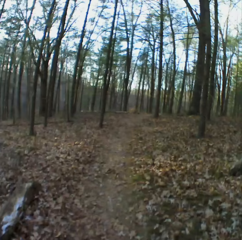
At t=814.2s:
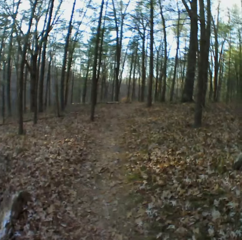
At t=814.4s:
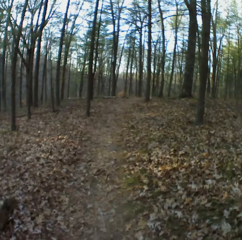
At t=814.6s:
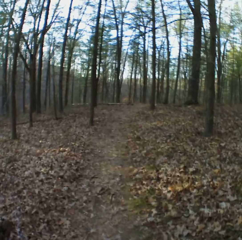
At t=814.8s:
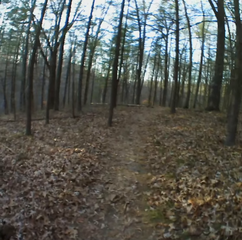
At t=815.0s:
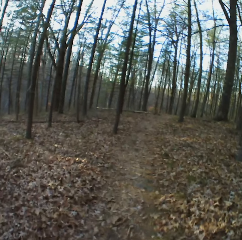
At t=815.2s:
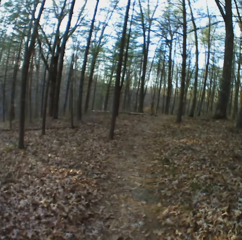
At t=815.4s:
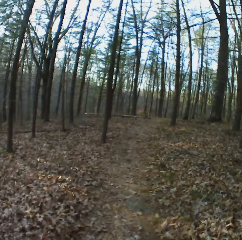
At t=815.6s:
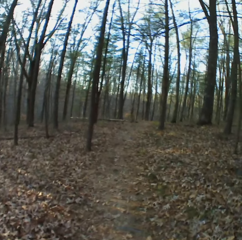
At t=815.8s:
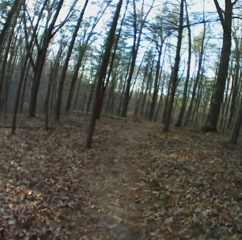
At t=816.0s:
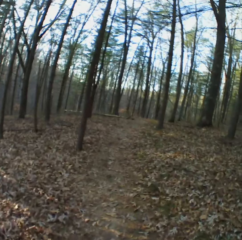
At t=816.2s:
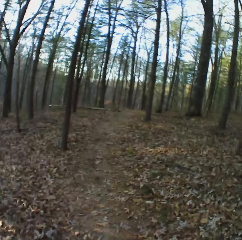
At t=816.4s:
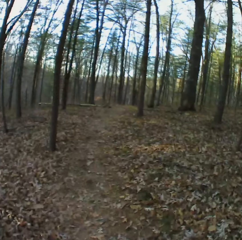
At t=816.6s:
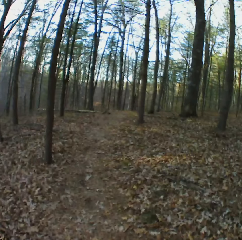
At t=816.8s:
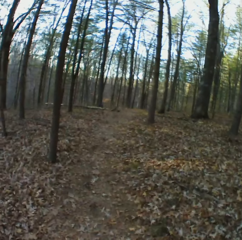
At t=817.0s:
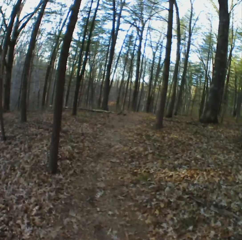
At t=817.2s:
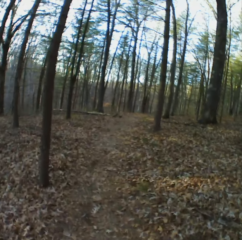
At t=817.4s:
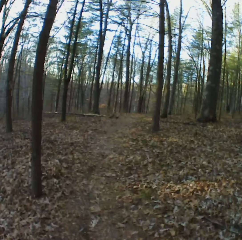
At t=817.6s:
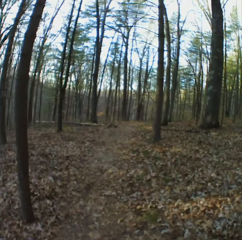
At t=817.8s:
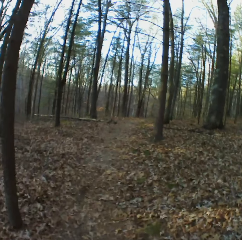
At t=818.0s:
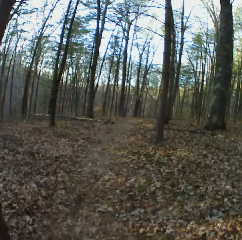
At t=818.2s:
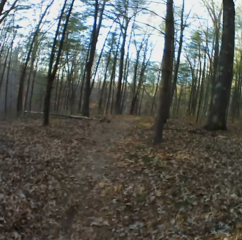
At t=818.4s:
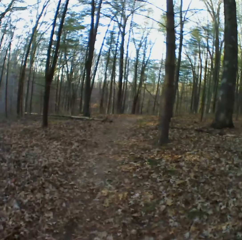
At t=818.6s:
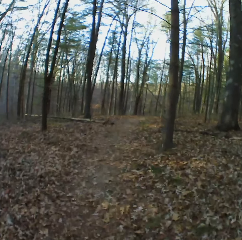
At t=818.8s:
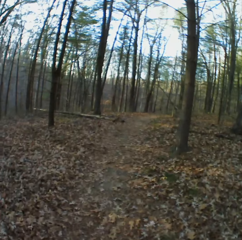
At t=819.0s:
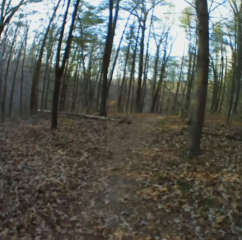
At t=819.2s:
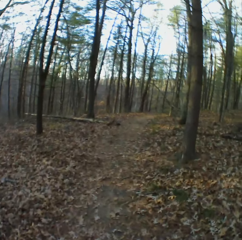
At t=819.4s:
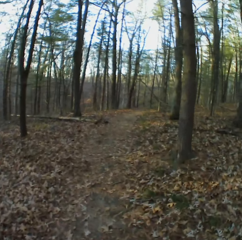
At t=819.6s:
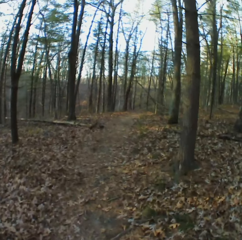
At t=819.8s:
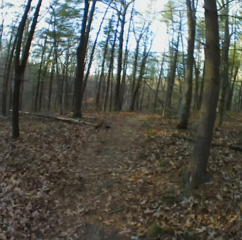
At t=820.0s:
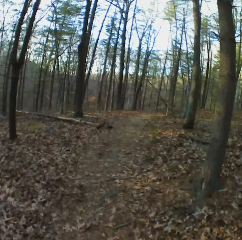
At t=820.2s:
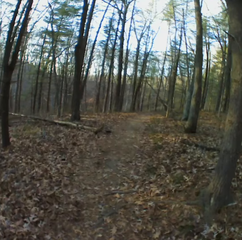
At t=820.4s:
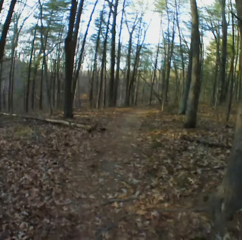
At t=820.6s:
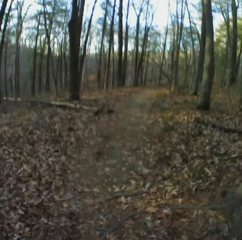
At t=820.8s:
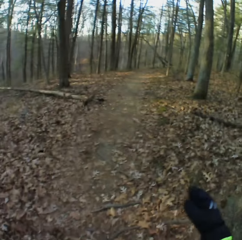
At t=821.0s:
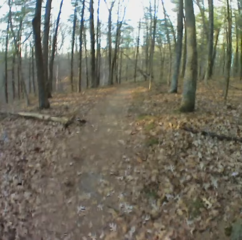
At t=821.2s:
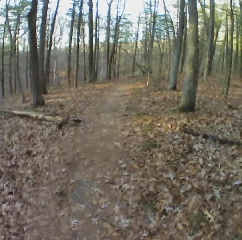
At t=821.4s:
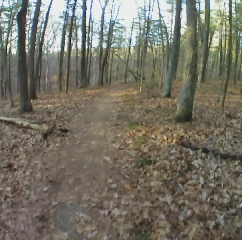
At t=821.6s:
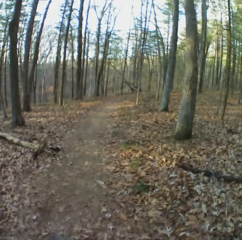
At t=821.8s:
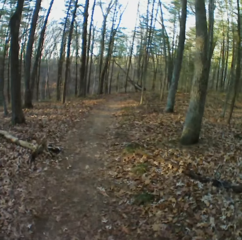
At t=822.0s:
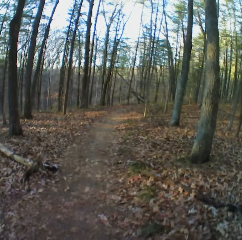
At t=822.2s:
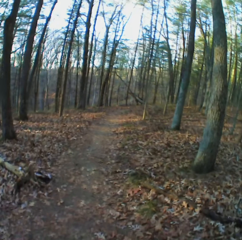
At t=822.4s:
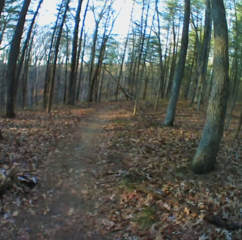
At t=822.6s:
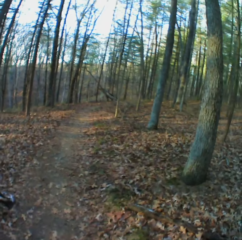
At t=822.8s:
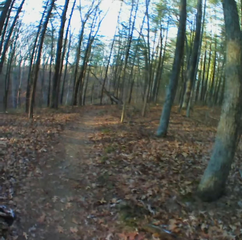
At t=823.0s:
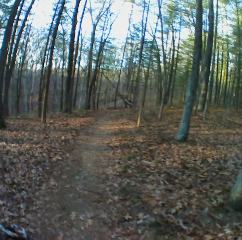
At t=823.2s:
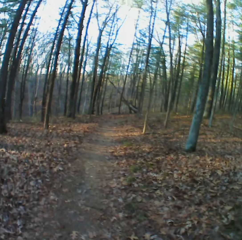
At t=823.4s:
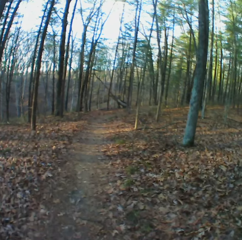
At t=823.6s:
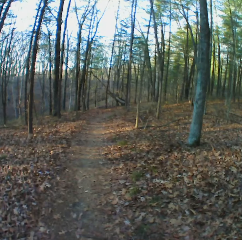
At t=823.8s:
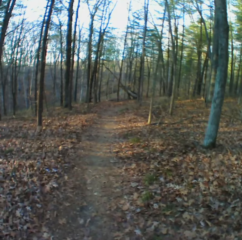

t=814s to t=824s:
The camera wearer sneezes.

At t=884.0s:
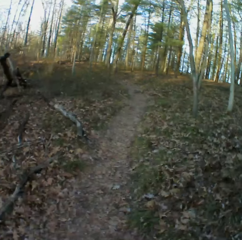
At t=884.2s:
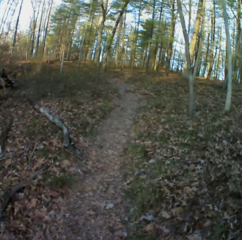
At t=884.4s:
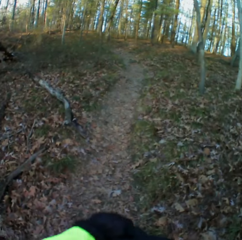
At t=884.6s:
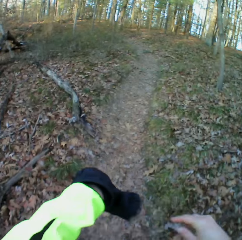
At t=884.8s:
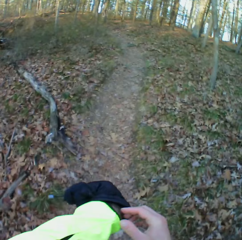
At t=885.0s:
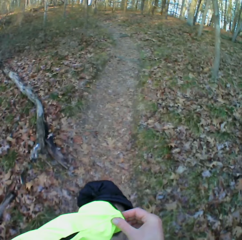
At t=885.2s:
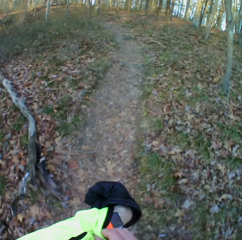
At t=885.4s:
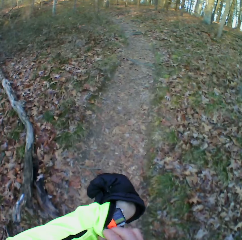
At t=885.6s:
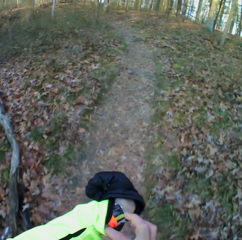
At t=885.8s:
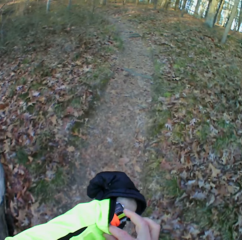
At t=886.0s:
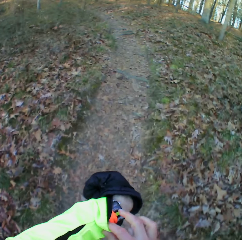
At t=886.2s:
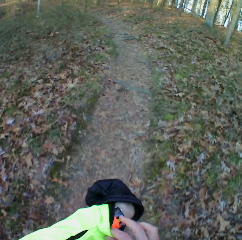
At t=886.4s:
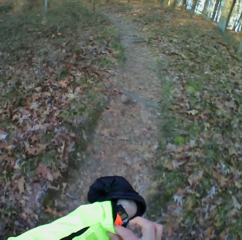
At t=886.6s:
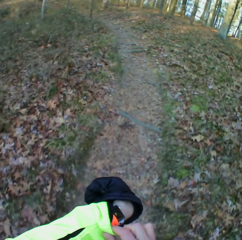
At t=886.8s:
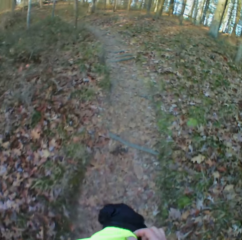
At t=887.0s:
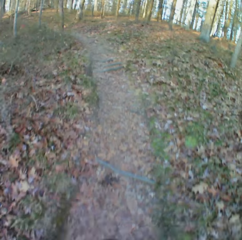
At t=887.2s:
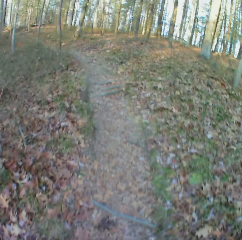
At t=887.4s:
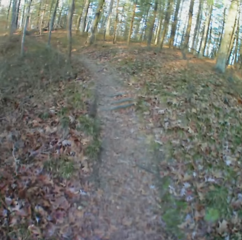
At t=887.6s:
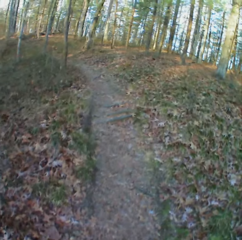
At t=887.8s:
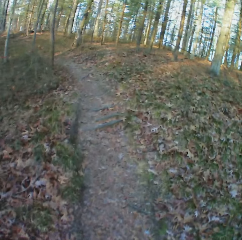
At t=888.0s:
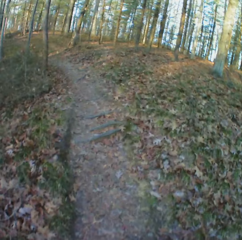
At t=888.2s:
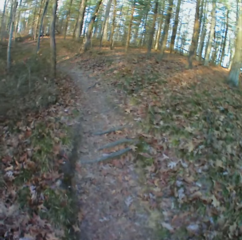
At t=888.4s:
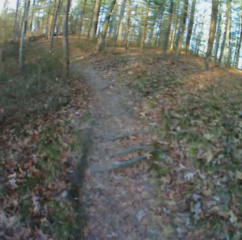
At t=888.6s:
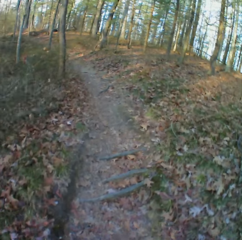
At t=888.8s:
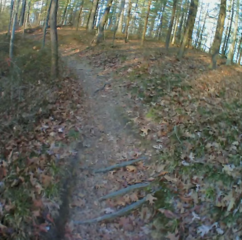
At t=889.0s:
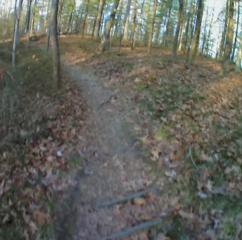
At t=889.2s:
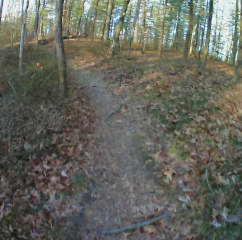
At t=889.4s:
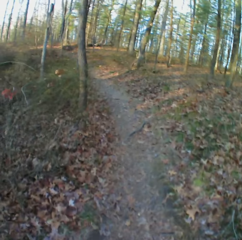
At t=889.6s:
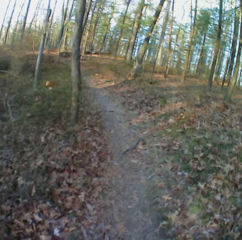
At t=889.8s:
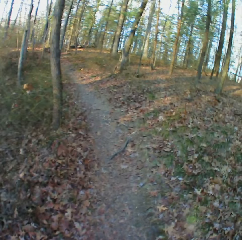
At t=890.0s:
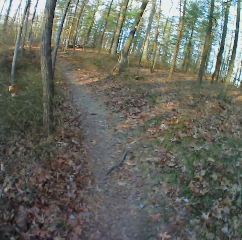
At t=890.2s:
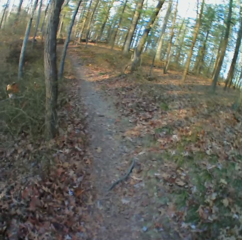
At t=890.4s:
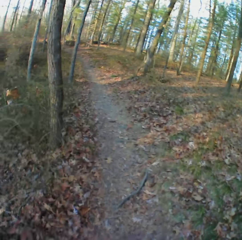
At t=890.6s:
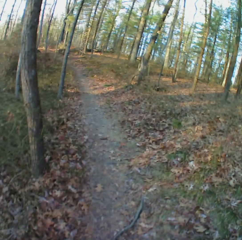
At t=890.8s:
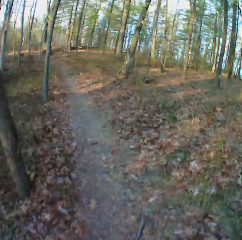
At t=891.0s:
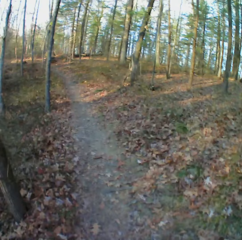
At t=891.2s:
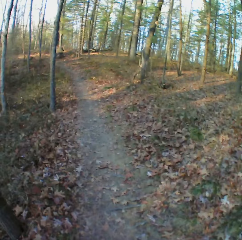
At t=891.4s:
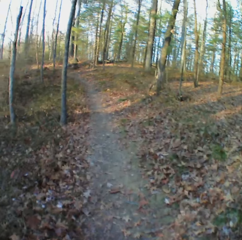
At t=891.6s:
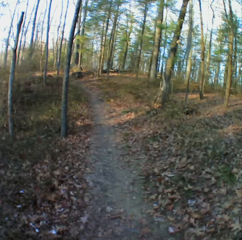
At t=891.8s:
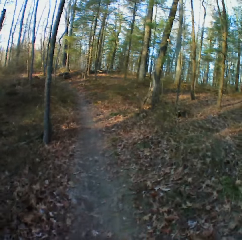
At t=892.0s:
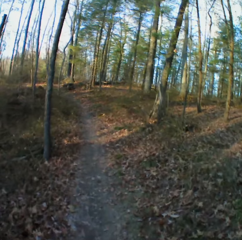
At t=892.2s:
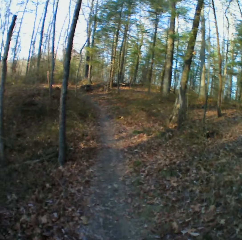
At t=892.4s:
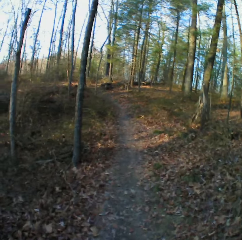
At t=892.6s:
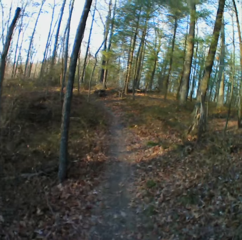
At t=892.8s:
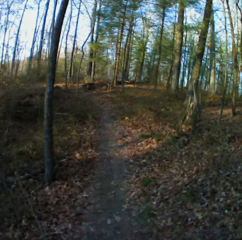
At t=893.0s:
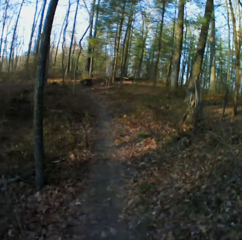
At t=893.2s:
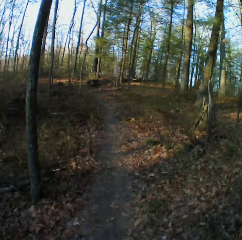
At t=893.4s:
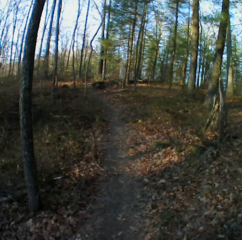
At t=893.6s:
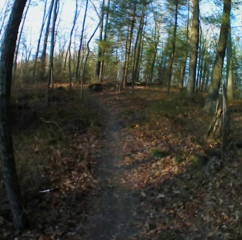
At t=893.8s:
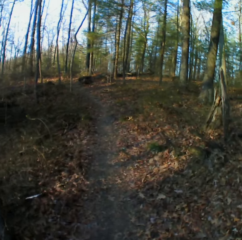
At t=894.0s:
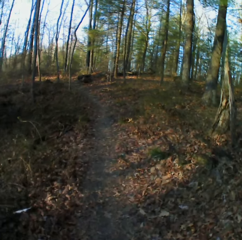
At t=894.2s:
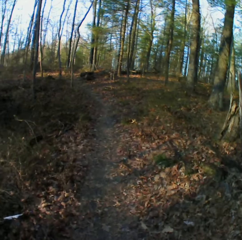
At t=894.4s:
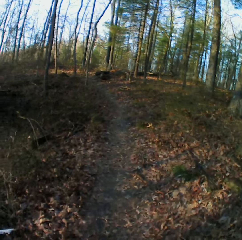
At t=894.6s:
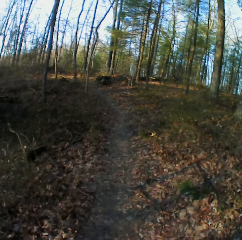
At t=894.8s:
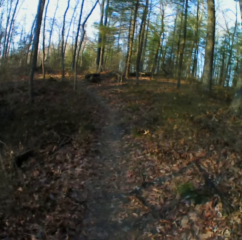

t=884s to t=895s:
The camera wearer checks the hand watch. They walk in the forest.

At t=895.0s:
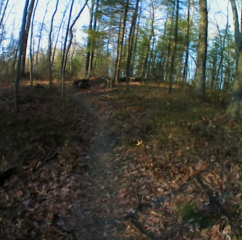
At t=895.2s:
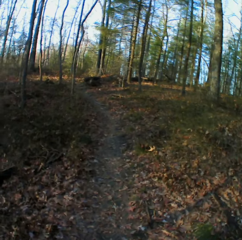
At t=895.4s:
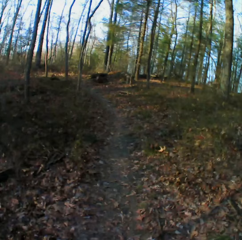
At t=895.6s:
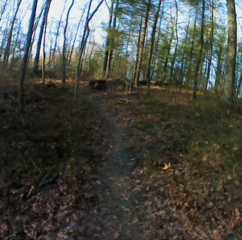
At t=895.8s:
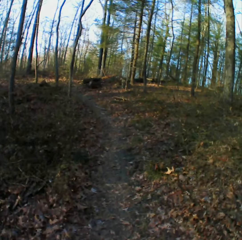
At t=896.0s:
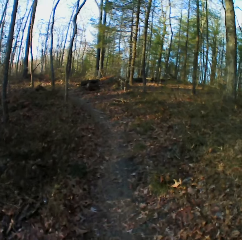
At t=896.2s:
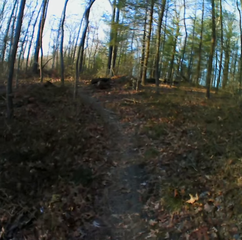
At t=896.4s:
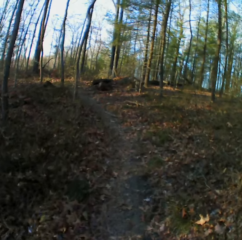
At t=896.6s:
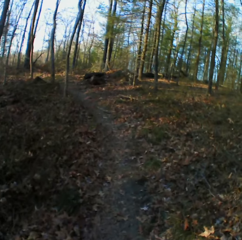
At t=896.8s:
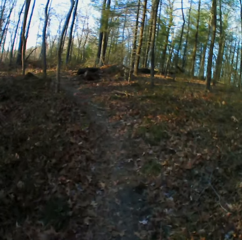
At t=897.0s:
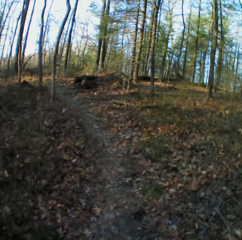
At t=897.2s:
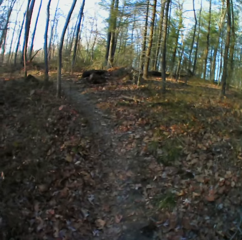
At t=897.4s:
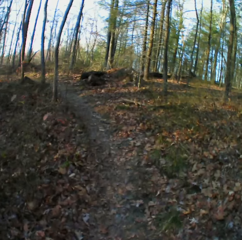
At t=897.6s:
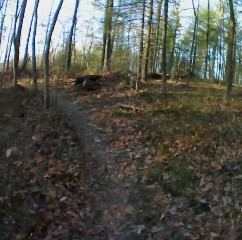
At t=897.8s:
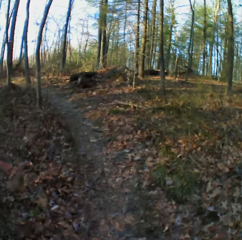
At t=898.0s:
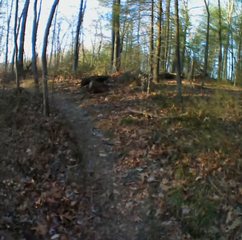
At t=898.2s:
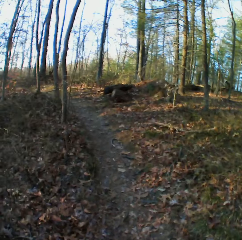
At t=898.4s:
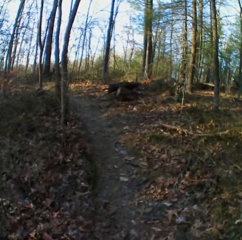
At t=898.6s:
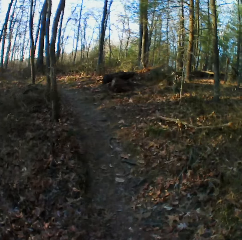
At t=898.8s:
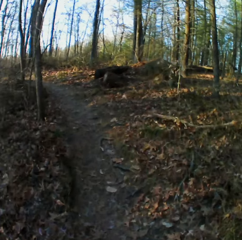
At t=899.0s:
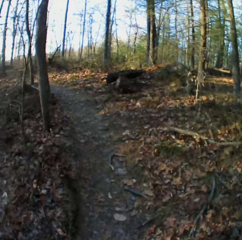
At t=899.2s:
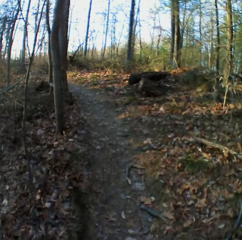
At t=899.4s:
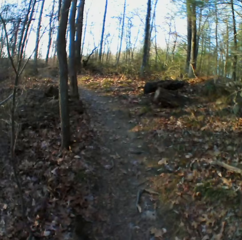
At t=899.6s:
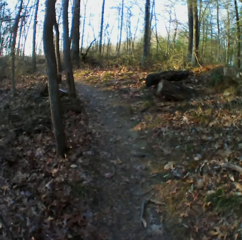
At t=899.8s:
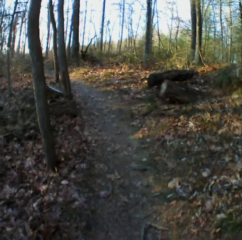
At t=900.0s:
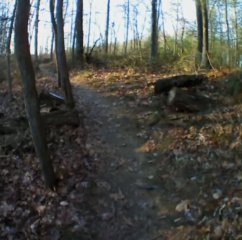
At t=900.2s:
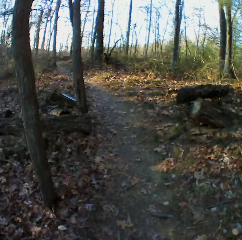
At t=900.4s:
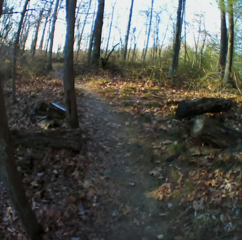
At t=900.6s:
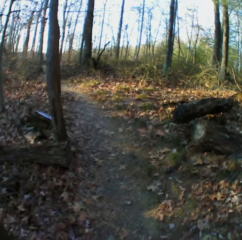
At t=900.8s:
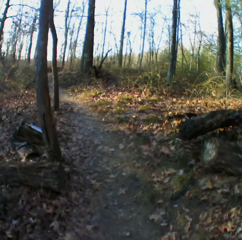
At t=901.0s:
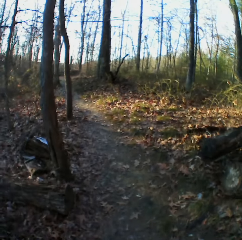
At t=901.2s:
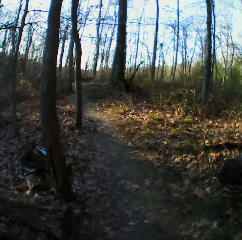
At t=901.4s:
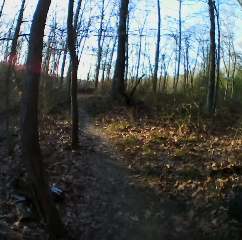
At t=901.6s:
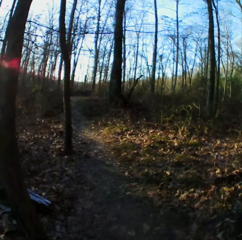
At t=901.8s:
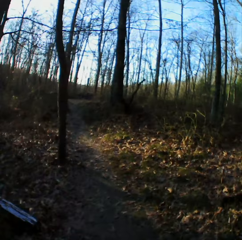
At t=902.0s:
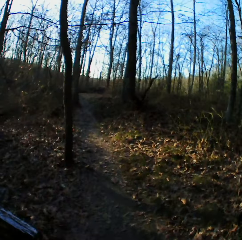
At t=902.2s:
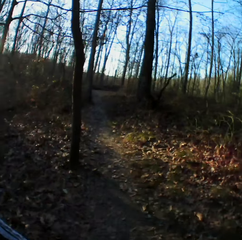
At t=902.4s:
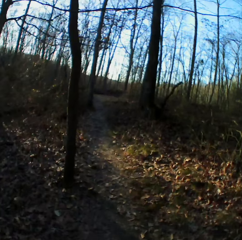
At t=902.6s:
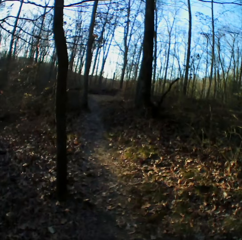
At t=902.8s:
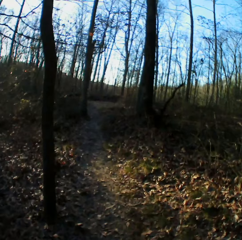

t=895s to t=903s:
The camera wearer takes the video with the camera.
